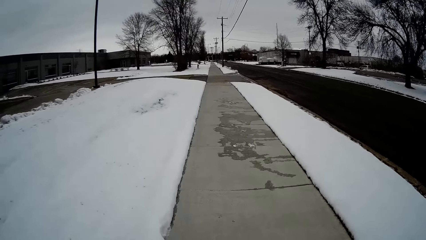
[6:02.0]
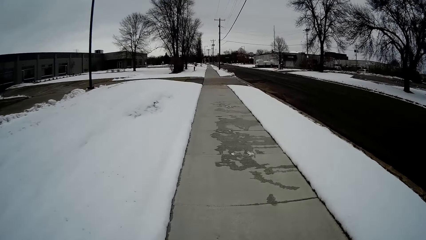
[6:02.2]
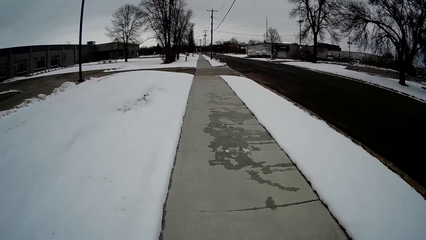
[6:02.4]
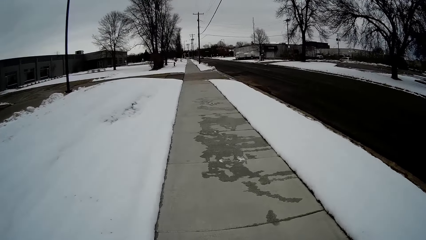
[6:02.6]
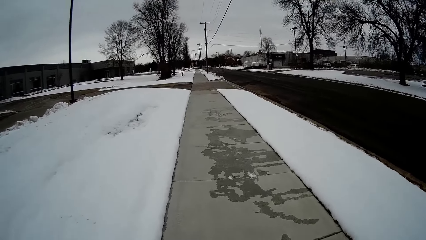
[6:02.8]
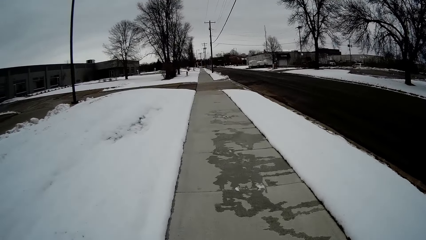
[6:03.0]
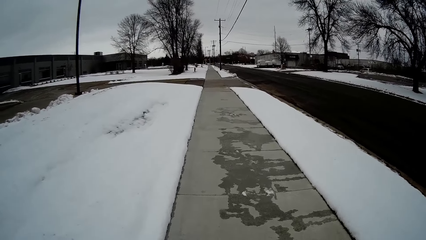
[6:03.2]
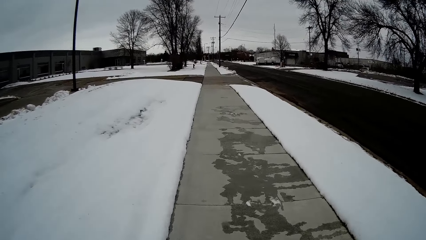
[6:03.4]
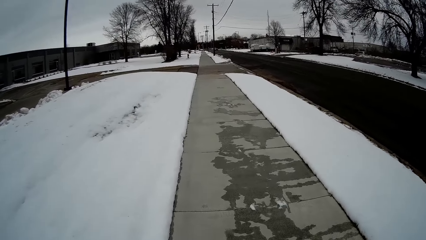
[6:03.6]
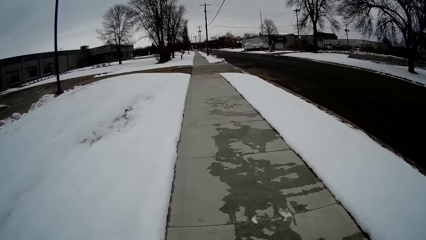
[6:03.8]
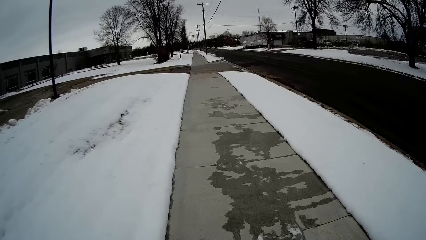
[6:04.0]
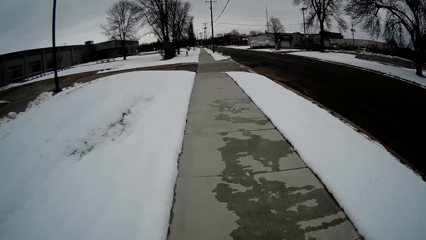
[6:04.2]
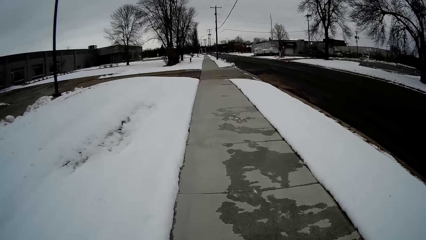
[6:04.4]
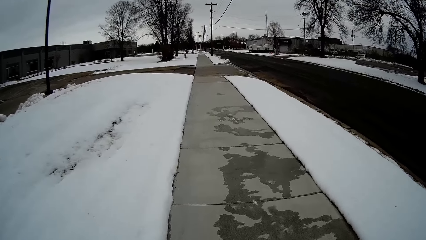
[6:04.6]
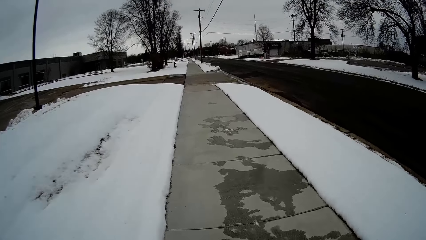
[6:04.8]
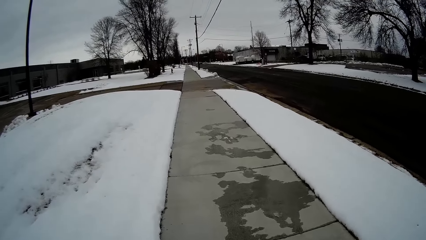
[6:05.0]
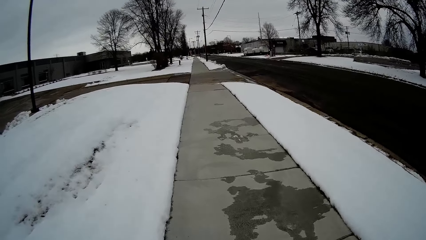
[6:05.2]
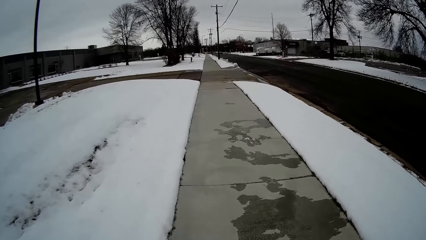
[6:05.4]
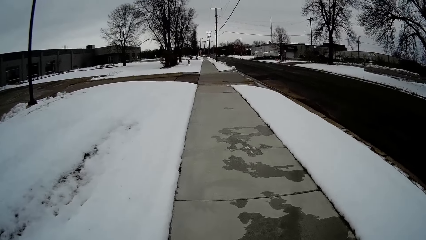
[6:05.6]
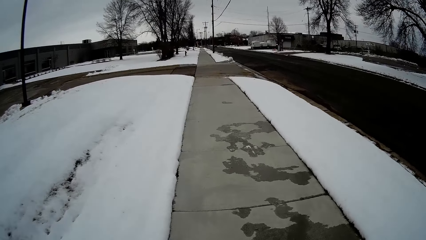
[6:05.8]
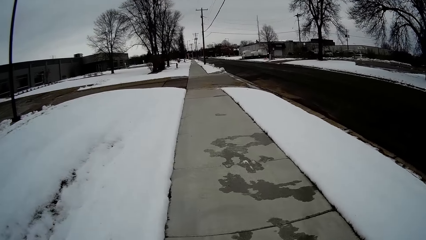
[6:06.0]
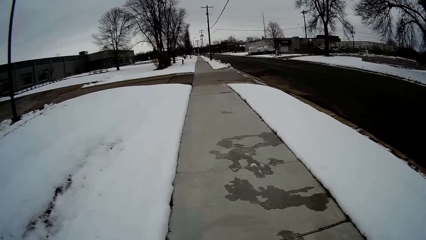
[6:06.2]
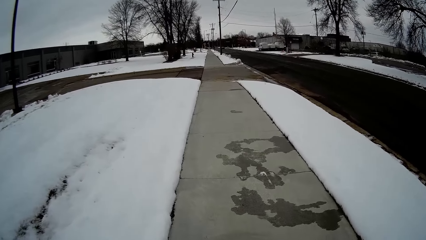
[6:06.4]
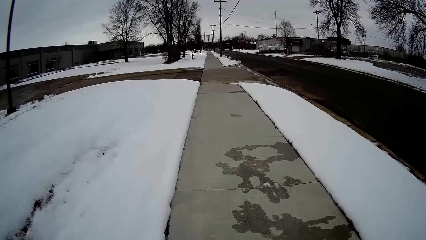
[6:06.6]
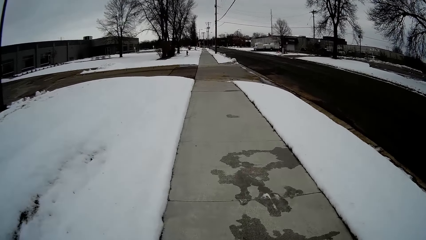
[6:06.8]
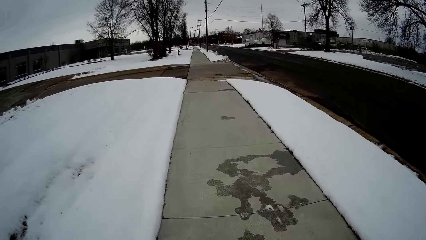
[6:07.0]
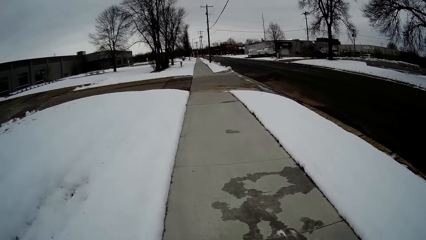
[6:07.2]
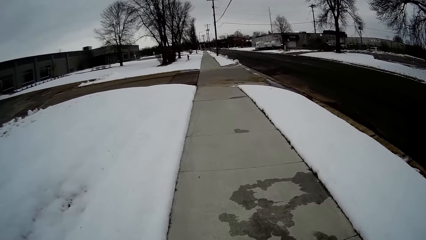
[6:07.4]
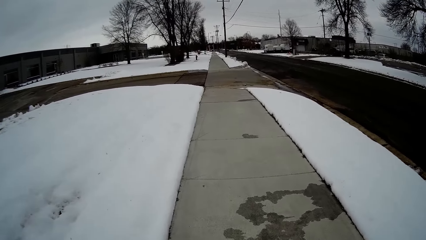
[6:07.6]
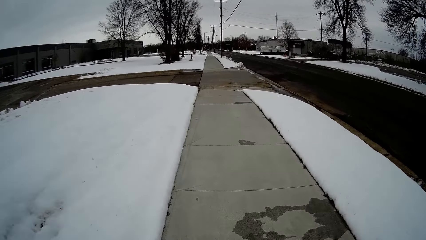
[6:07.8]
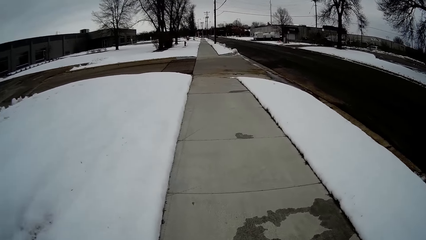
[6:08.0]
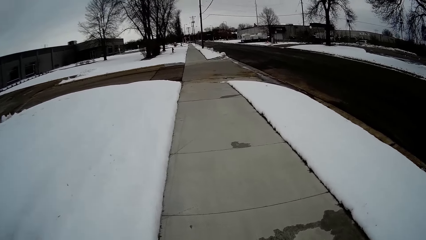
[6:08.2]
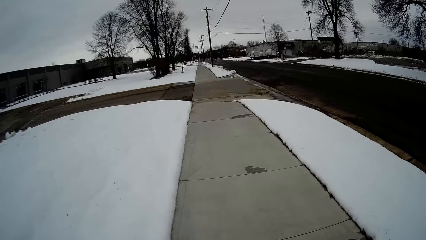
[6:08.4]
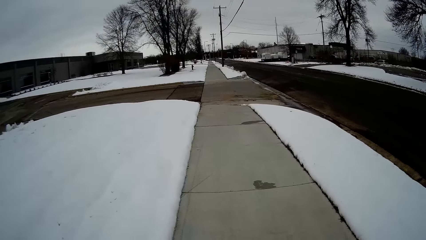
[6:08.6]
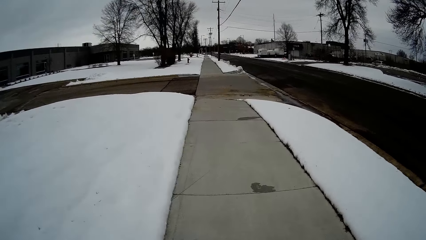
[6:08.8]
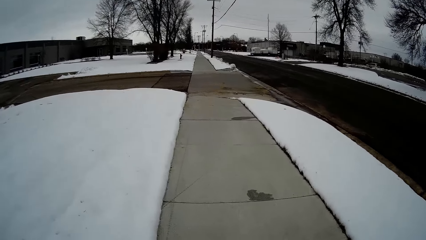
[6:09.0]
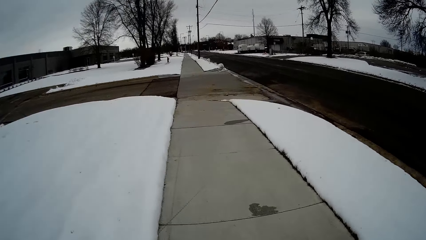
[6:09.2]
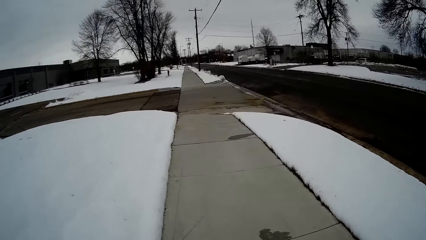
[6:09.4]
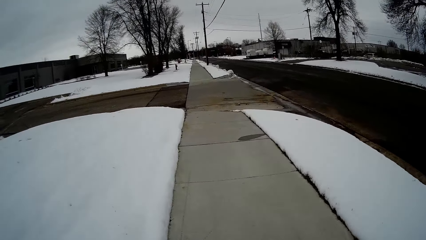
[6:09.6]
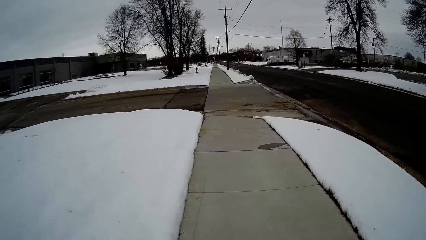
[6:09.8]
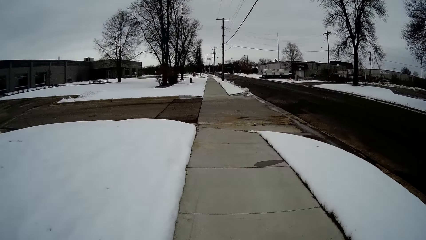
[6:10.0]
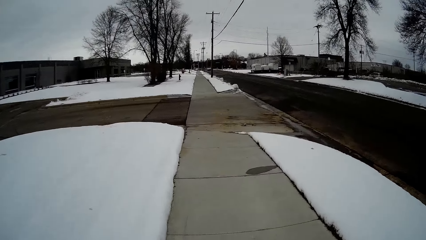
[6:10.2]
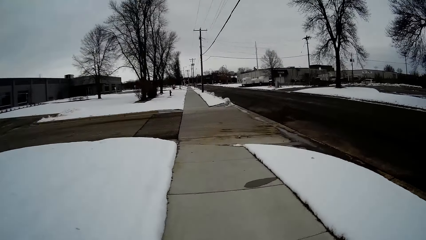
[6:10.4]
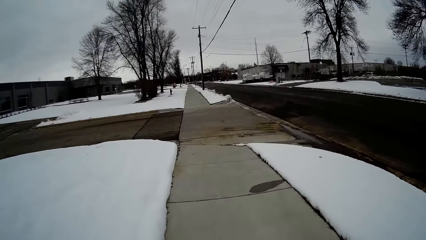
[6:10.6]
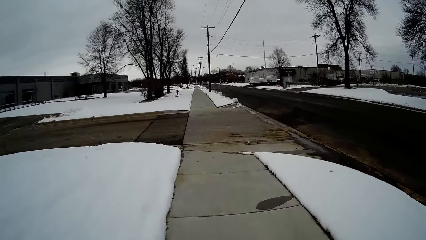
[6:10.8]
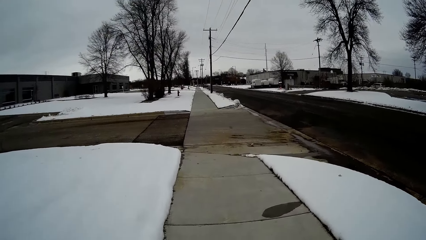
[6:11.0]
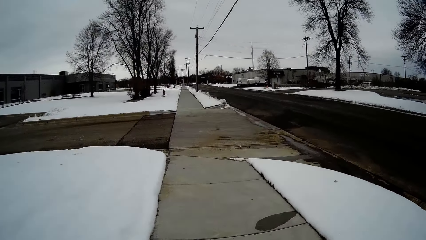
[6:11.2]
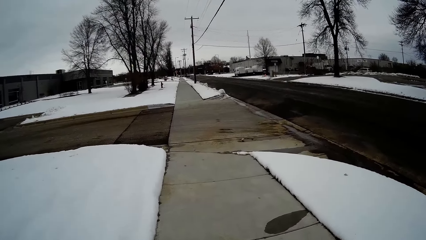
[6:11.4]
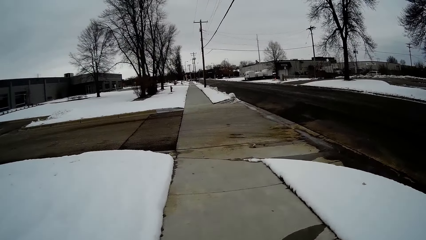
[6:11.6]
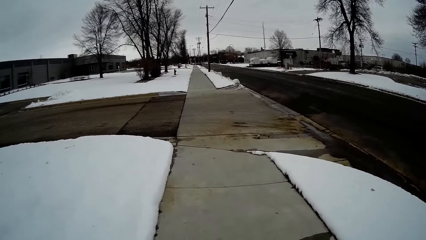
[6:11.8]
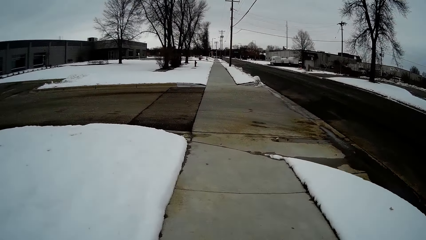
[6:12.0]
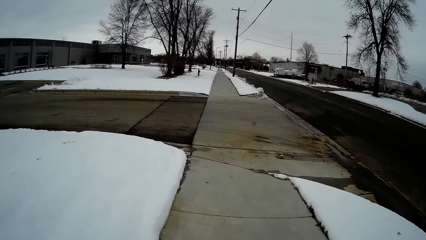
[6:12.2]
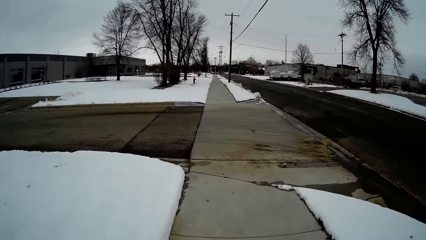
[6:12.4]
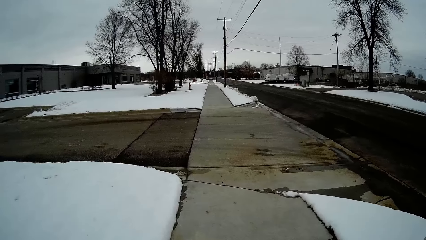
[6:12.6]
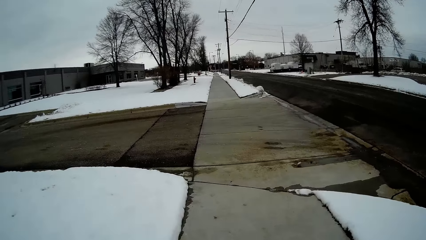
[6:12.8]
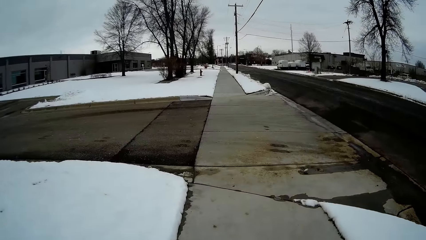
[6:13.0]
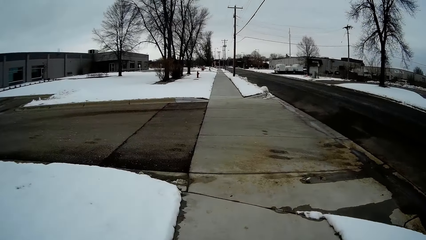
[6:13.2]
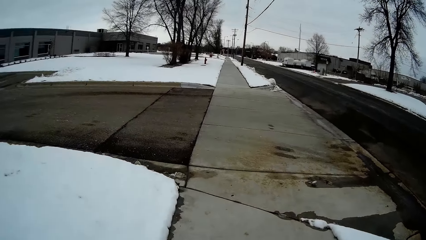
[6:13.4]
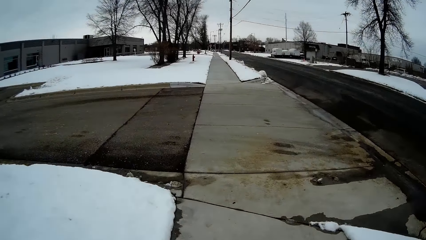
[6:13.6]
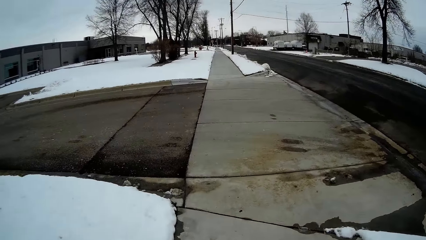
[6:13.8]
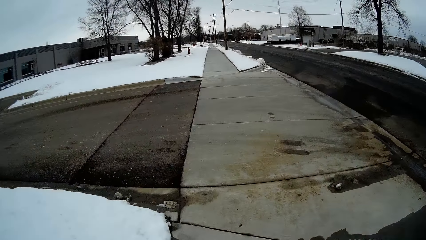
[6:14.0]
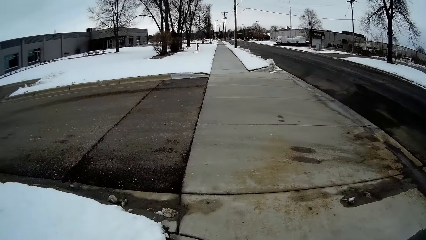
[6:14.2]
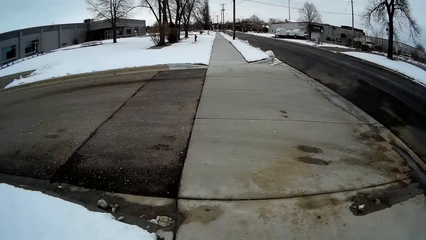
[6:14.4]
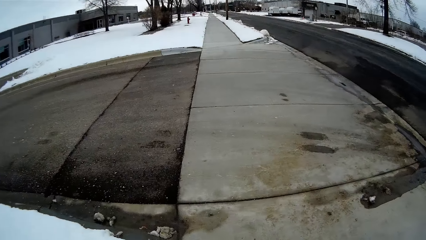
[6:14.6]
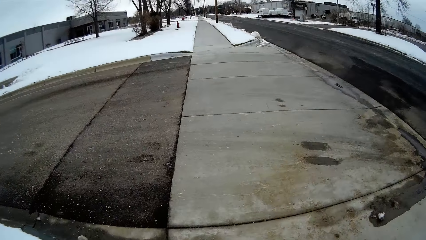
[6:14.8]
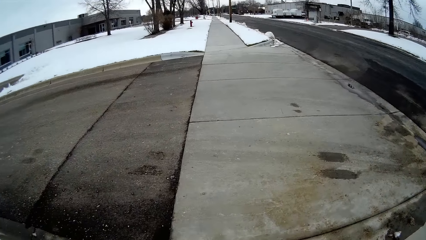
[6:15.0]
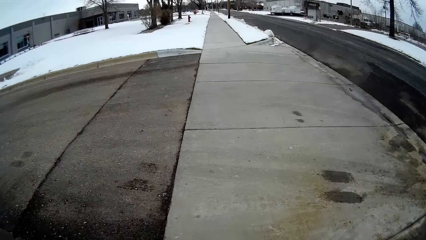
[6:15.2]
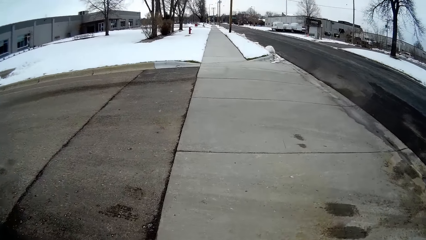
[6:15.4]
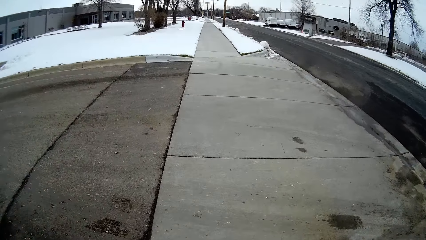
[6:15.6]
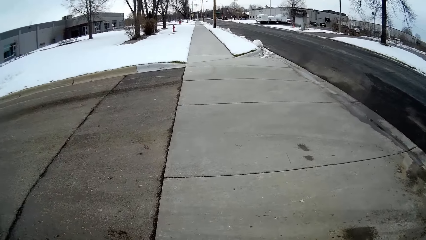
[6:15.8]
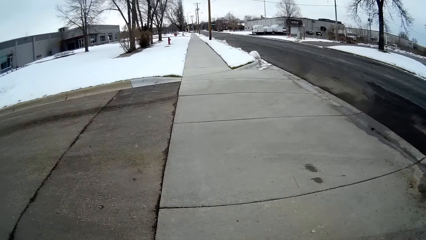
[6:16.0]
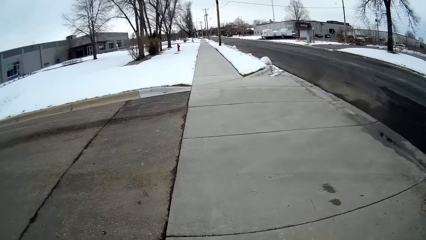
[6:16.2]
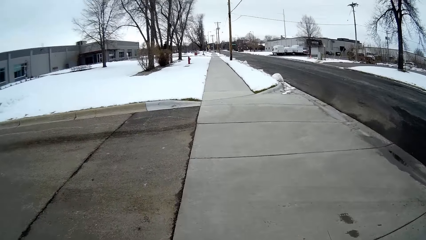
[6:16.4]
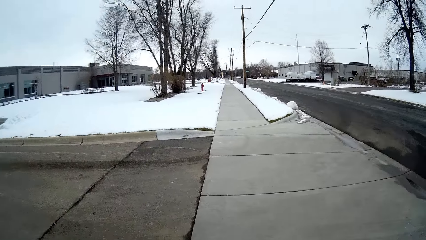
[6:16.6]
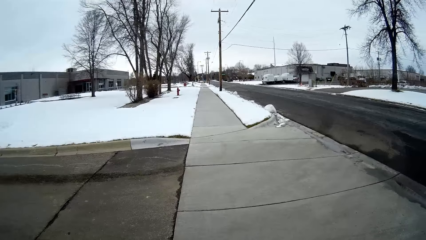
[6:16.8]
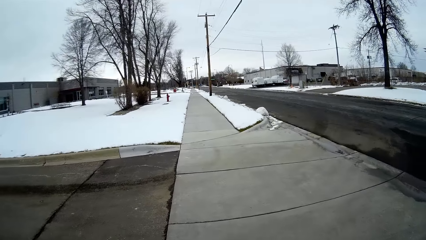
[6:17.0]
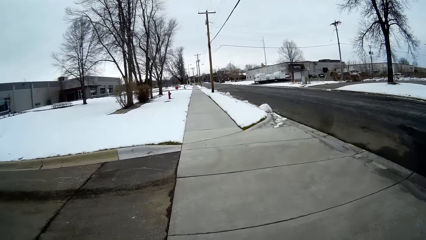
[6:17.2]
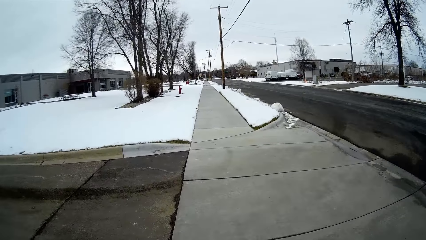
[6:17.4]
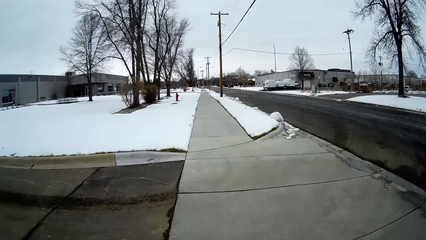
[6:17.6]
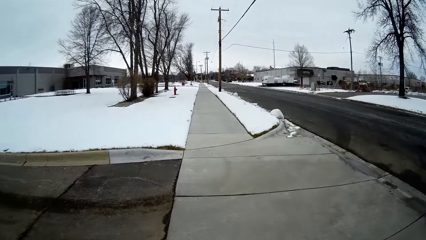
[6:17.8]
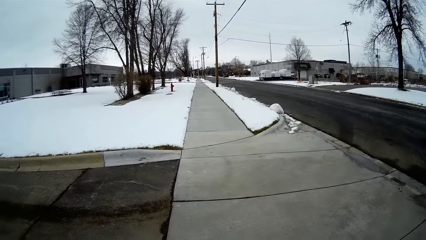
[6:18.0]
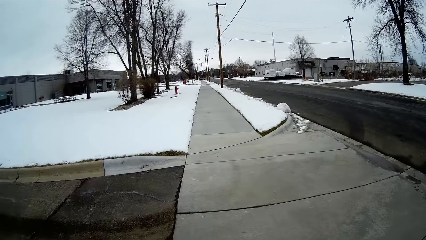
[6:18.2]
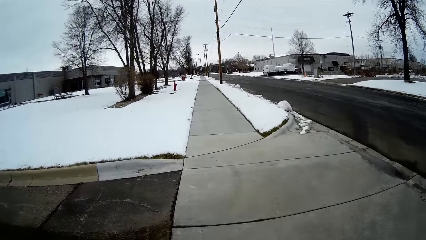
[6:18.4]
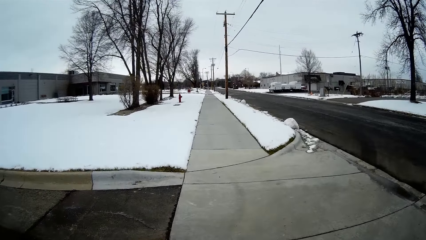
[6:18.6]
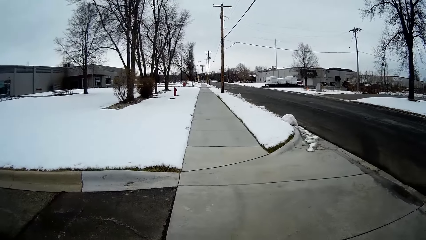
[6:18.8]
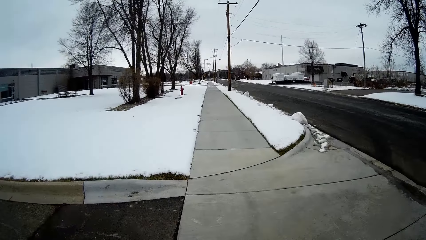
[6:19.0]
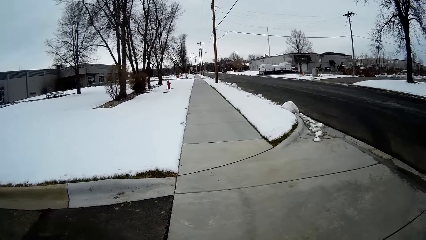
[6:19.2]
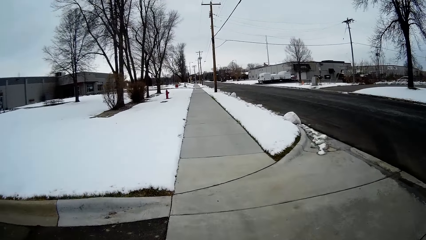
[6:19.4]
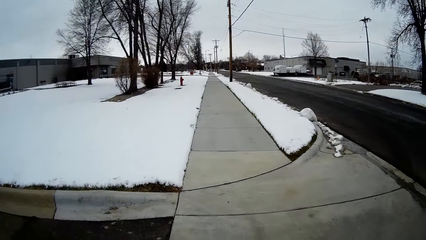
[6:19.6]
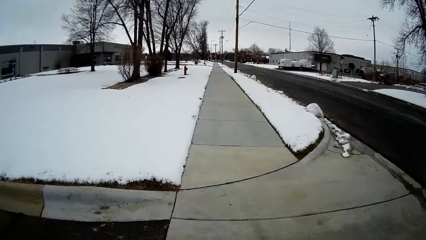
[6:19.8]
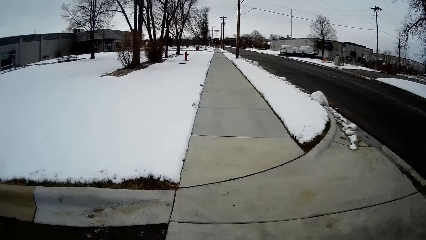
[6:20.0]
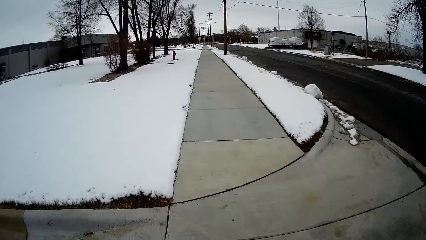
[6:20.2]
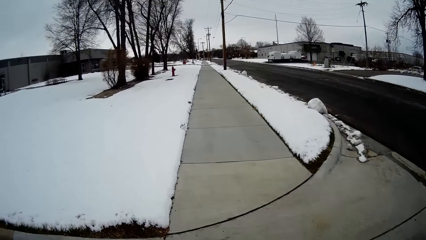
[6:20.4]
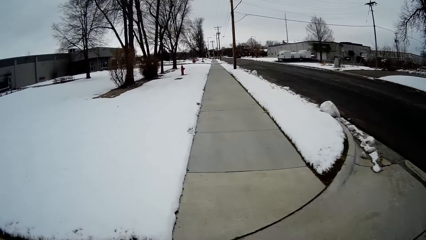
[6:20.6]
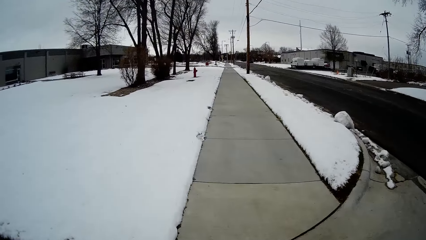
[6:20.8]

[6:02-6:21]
The camera wearer talks with the person. They talk with the person again. They walk on the pavement. They walk on the pavement again. They talk with the person. They walk on the pavement. They talk with the person.
